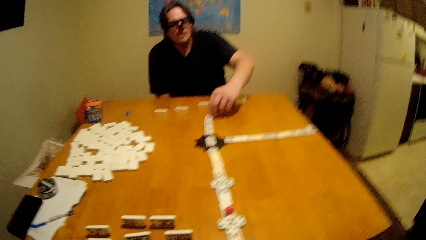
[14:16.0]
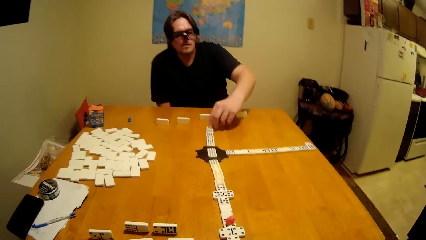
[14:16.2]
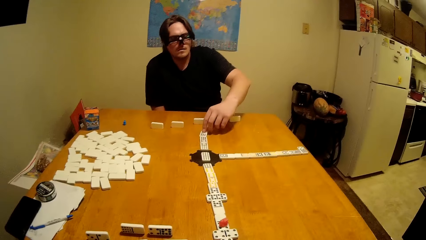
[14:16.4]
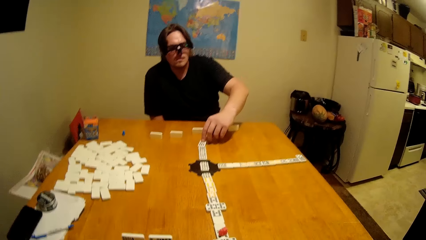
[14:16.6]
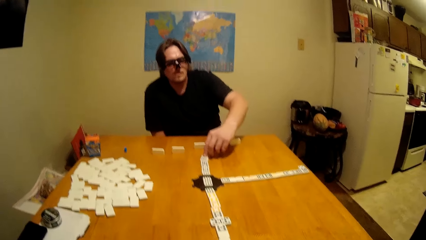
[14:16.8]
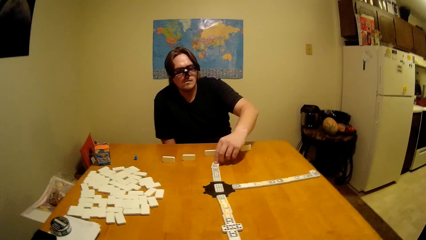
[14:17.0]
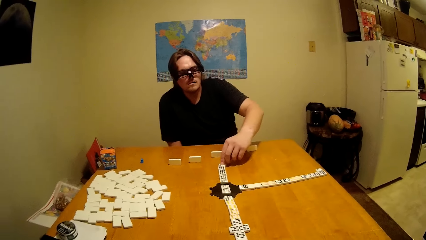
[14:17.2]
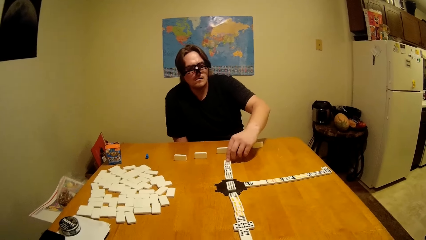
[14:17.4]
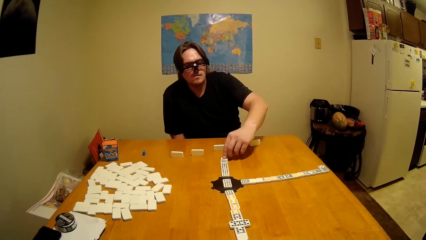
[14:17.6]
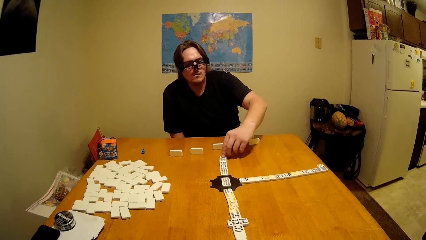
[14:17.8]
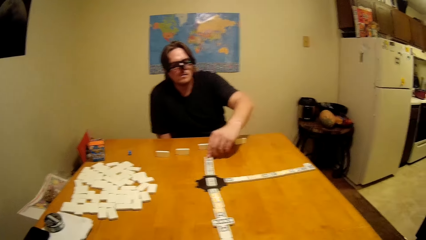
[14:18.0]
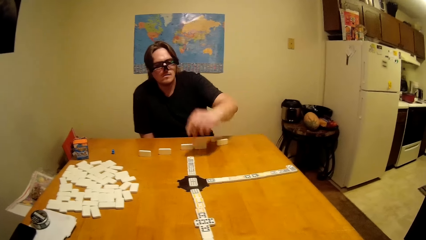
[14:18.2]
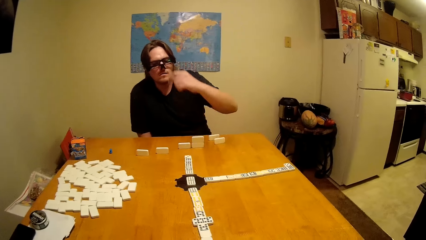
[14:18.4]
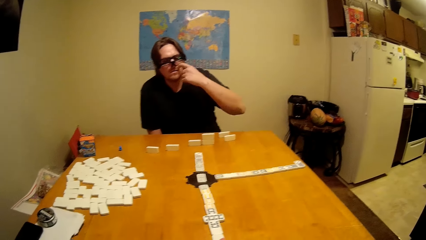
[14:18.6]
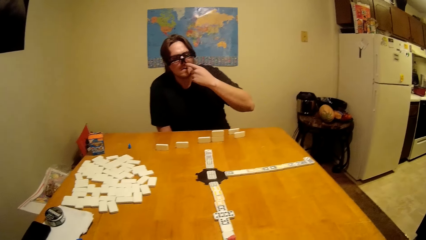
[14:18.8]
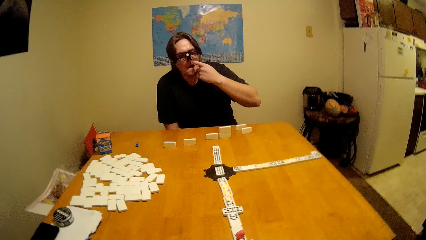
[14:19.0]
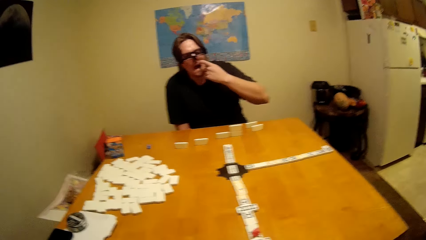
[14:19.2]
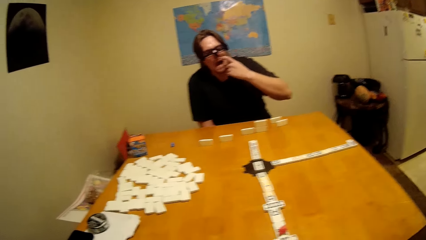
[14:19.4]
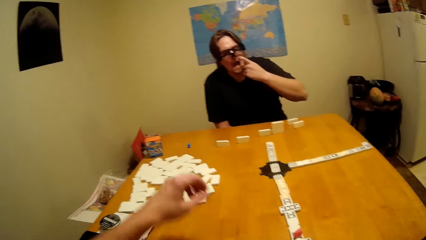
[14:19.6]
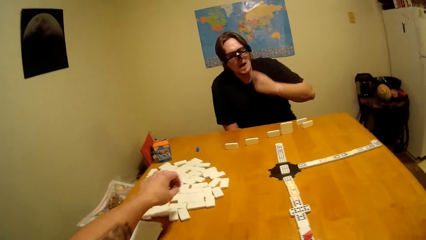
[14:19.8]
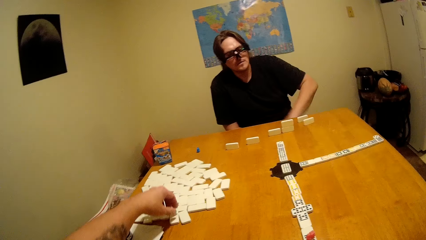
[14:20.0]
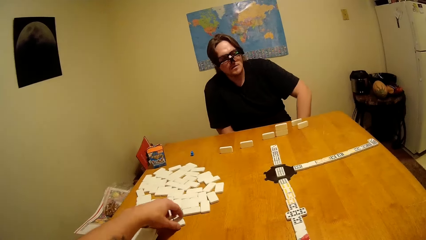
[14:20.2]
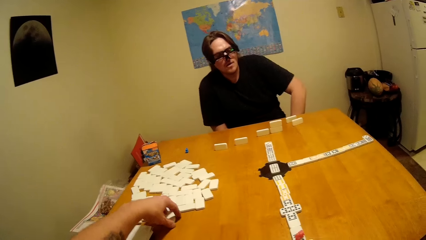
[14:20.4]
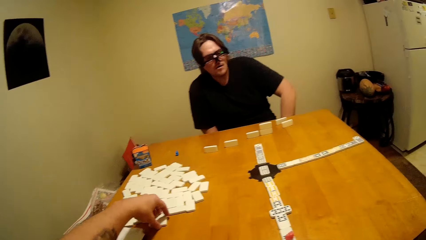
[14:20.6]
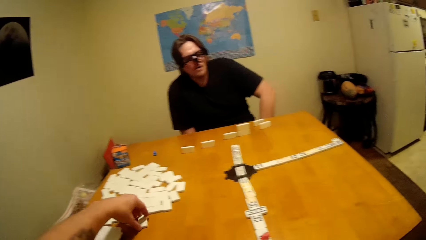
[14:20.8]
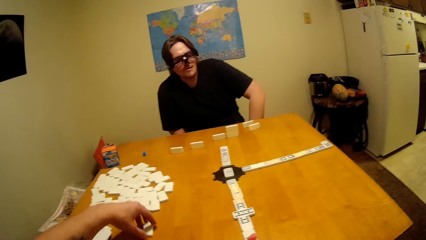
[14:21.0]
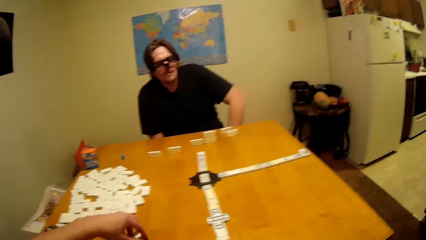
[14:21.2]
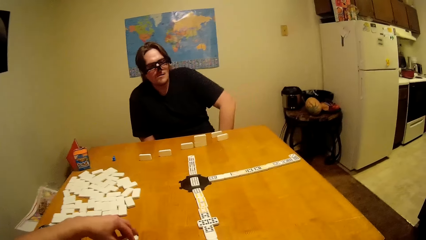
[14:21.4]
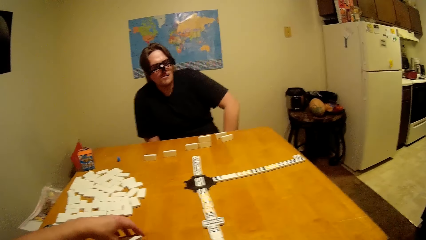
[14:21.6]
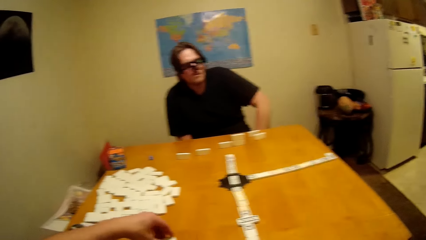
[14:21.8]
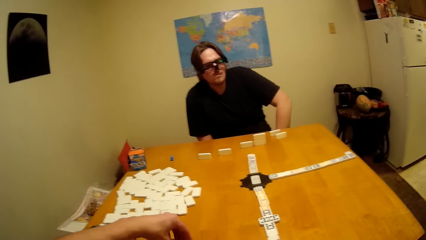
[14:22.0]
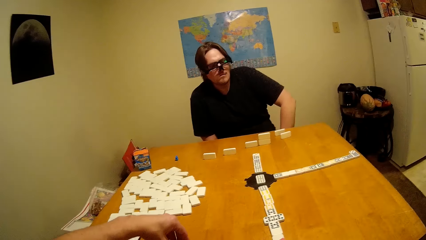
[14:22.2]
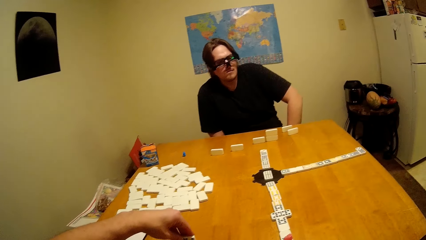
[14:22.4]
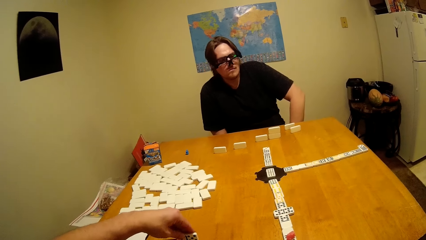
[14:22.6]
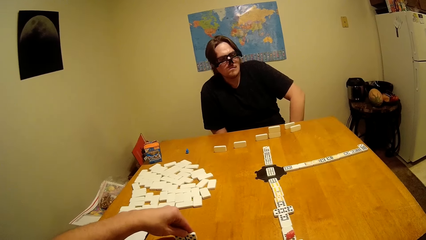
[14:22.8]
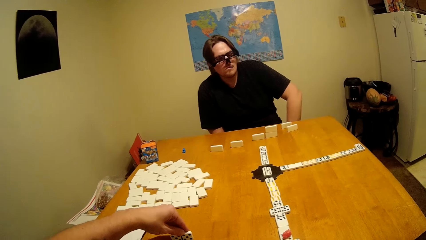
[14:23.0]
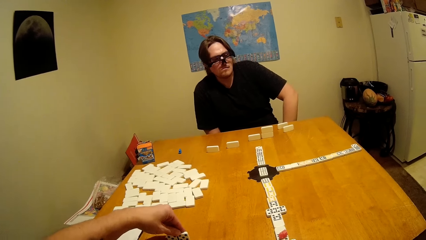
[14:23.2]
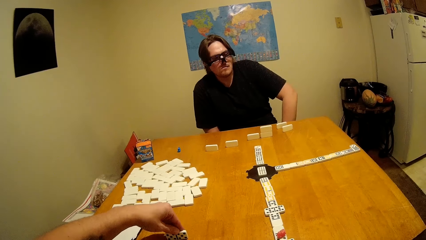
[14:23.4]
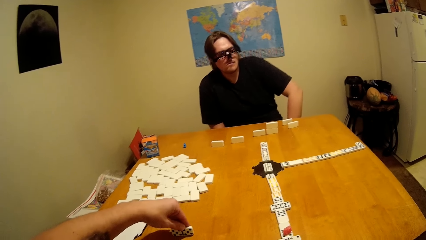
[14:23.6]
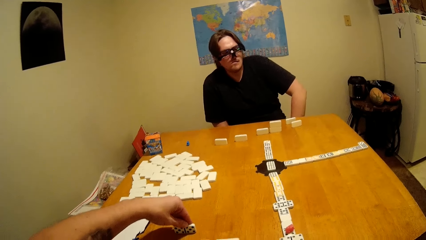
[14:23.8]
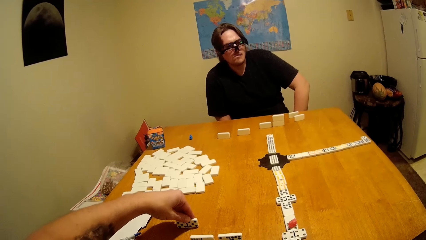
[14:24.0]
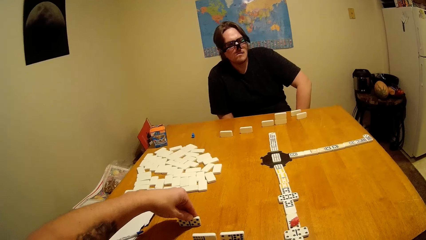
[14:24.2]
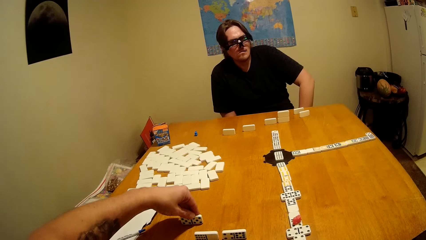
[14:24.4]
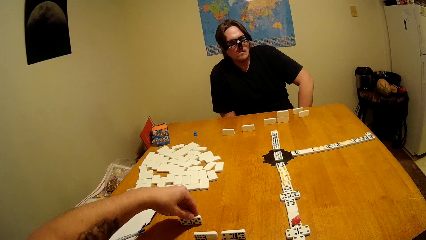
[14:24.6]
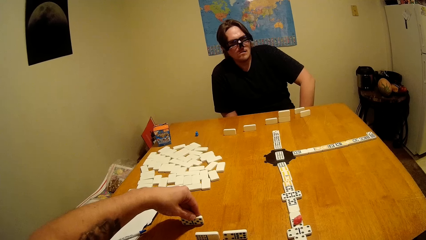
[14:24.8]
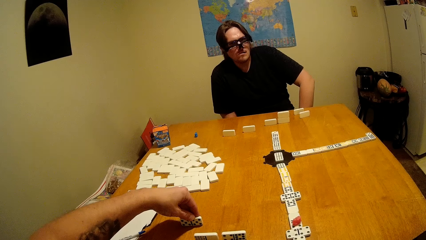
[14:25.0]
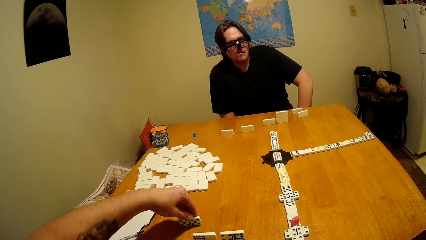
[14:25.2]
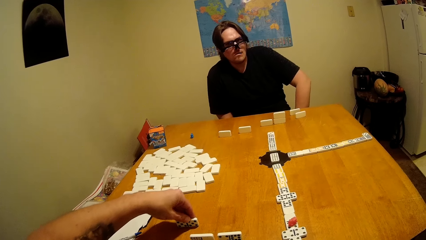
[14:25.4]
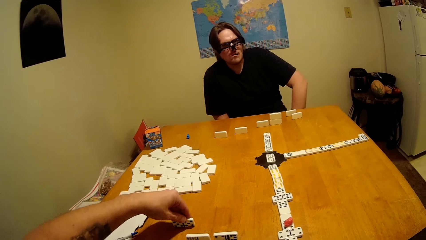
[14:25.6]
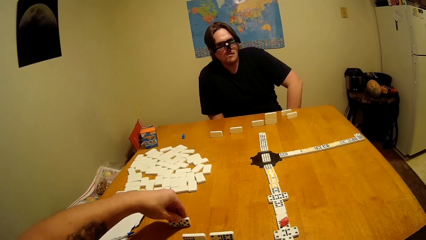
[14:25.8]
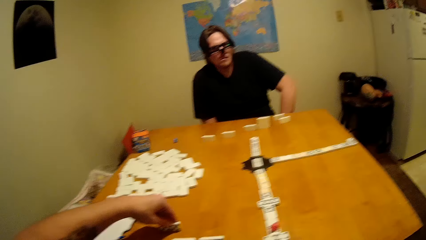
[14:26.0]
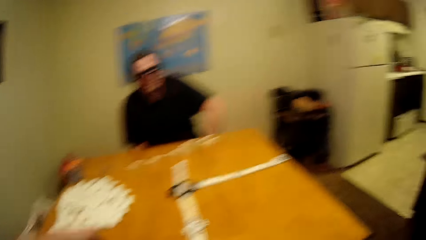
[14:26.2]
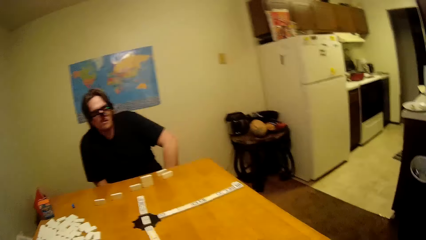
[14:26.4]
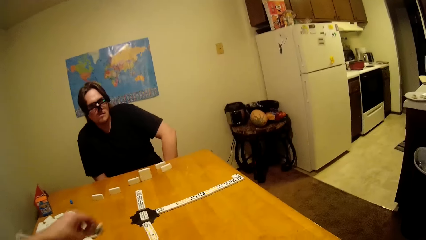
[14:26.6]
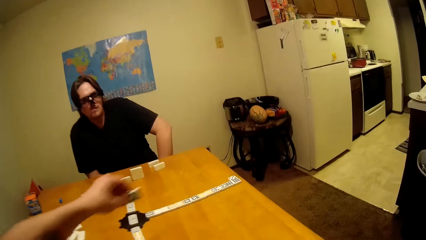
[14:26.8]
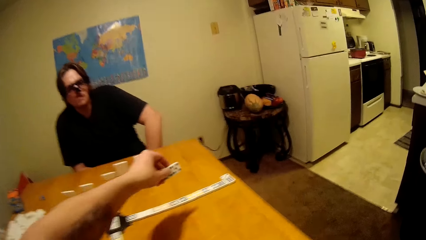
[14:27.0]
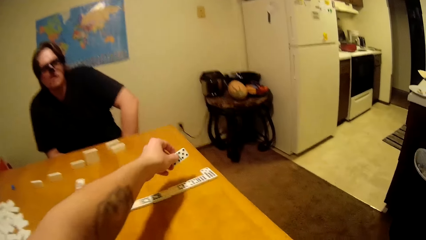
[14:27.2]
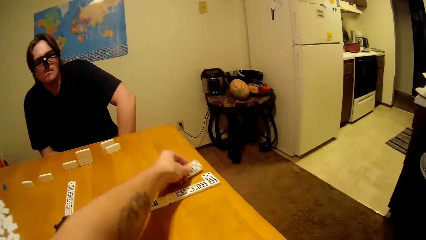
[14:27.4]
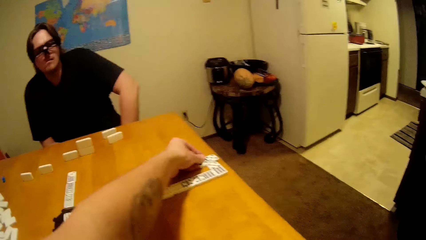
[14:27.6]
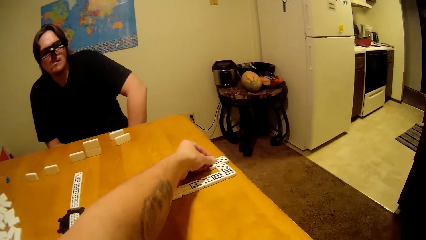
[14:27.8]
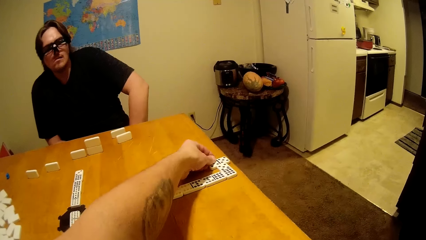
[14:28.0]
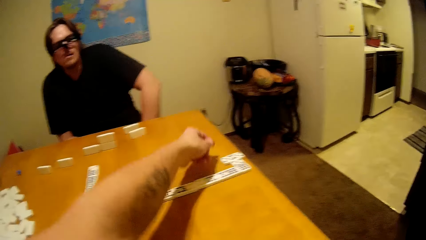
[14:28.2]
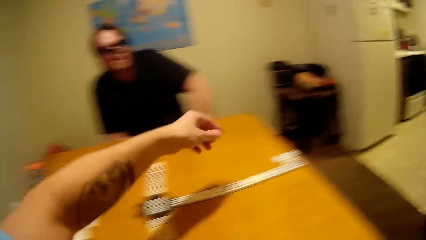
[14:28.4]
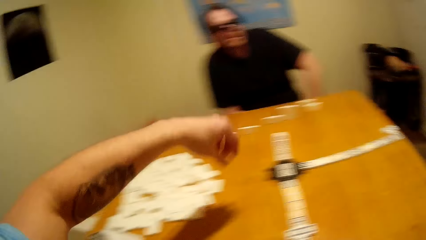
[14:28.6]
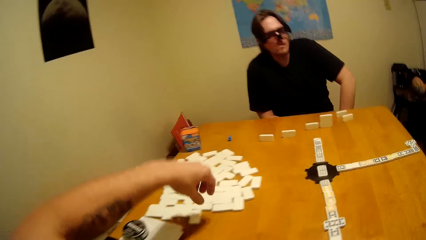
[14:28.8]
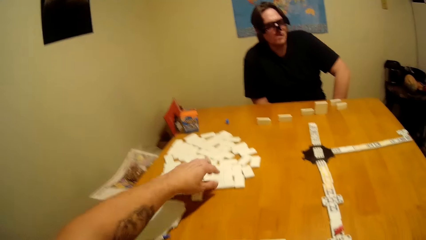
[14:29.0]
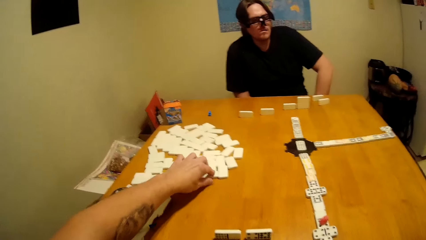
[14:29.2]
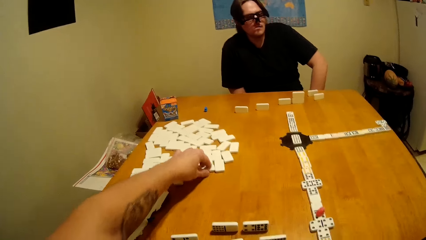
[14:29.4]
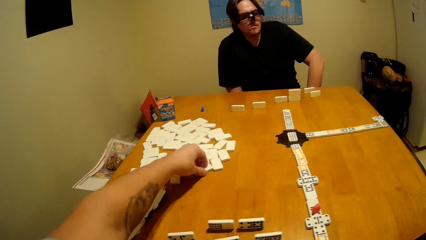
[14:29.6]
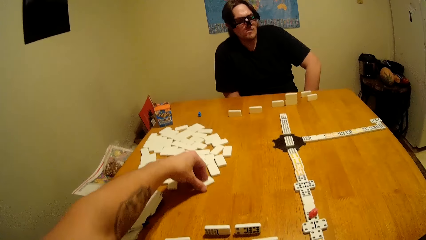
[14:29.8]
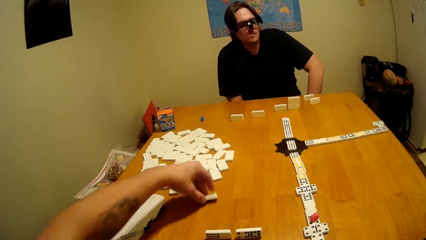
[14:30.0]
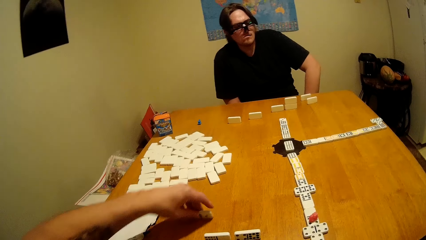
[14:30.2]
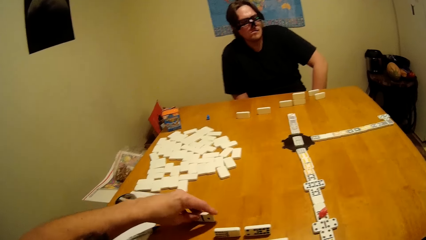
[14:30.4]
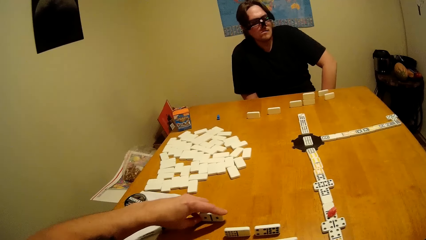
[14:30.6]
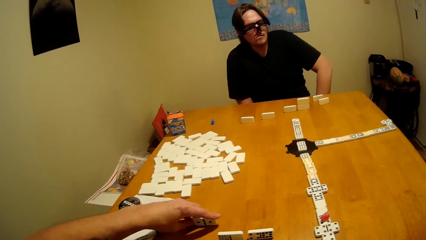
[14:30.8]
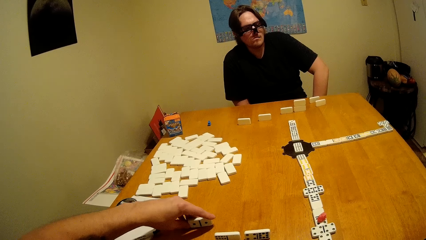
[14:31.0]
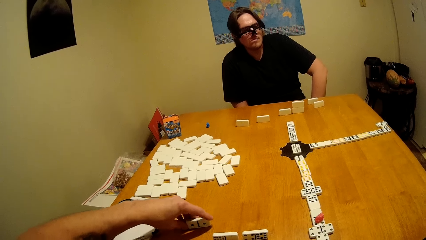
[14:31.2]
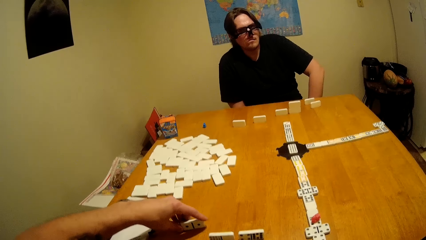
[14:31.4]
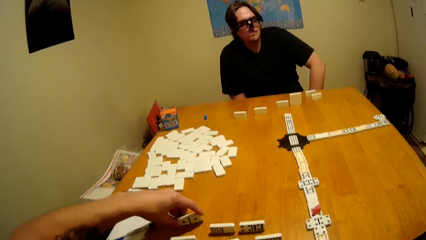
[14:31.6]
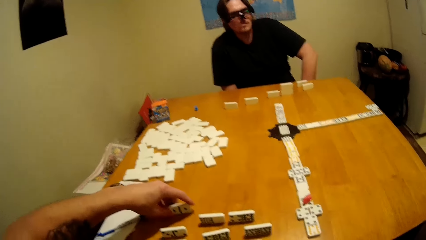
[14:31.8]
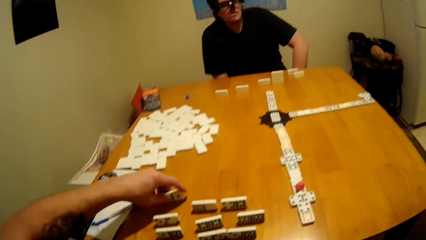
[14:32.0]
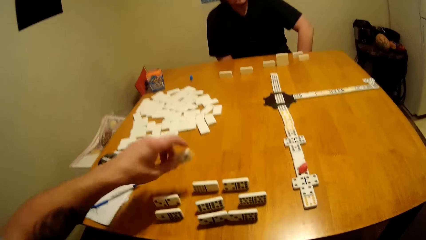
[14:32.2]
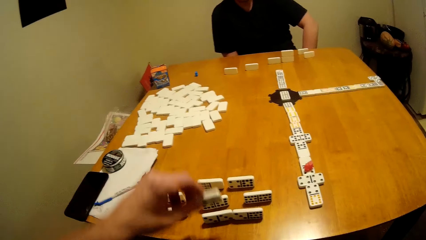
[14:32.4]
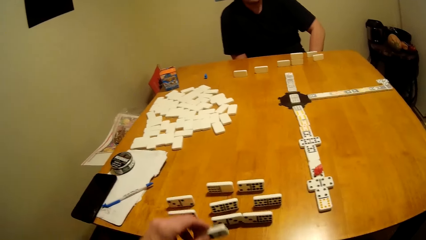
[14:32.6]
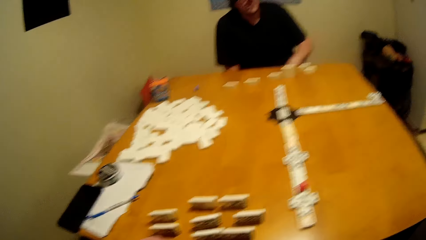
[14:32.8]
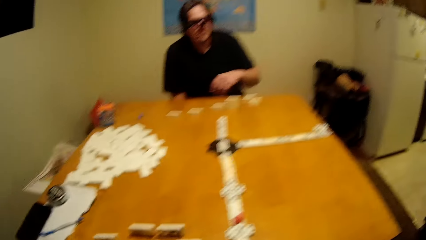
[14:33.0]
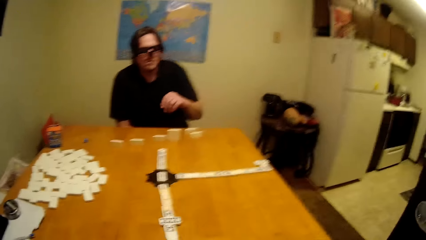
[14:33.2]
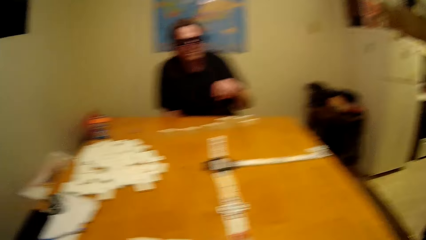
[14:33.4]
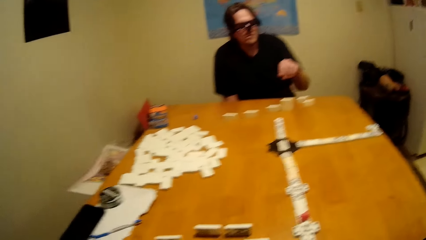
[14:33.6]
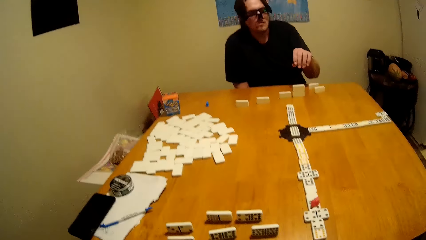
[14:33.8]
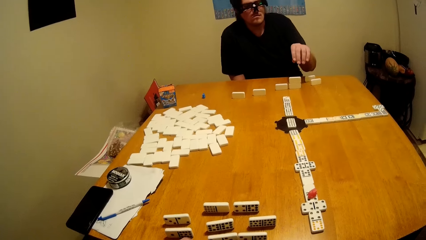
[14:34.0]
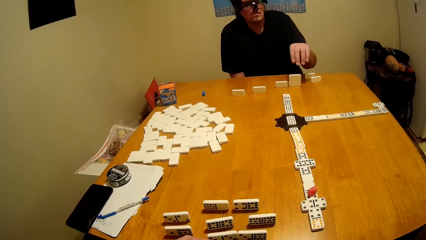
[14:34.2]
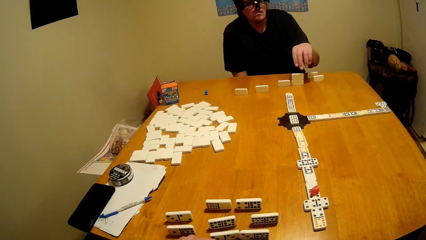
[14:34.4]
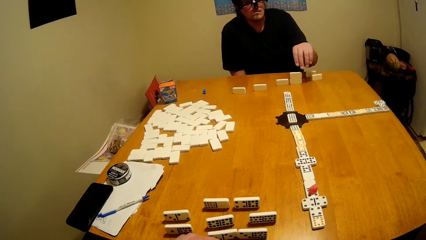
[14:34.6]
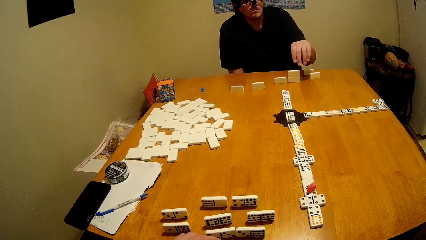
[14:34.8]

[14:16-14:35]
A person plays the dominoes game. The camera wearer plays the dominoes game.
